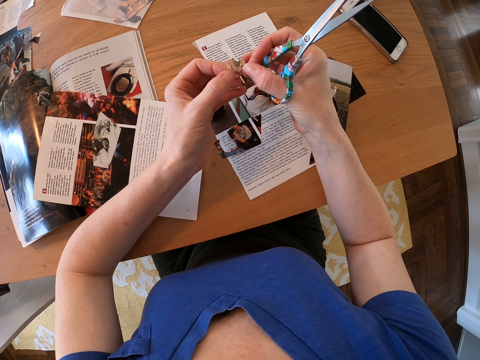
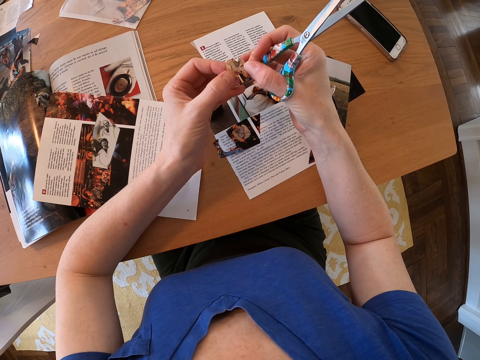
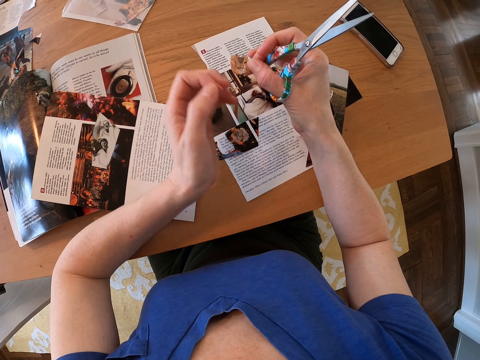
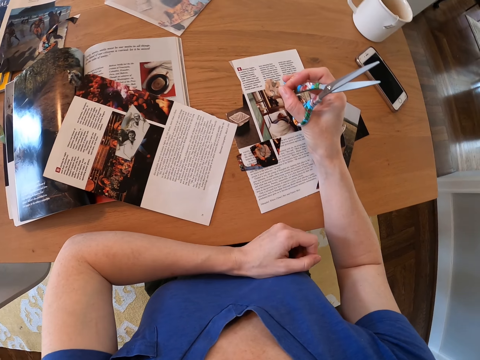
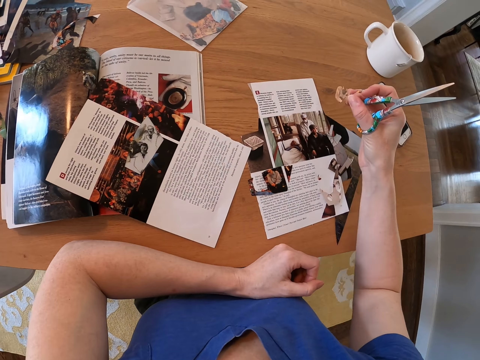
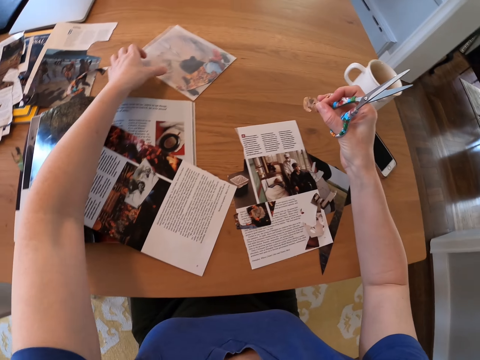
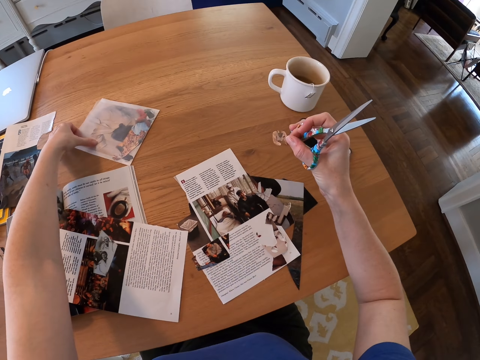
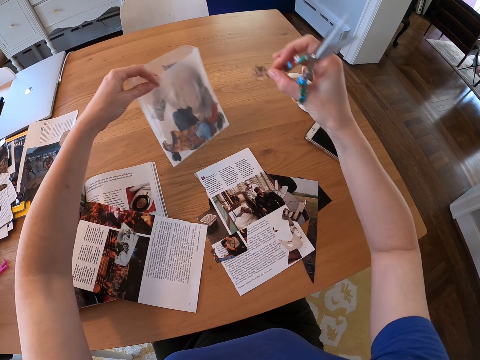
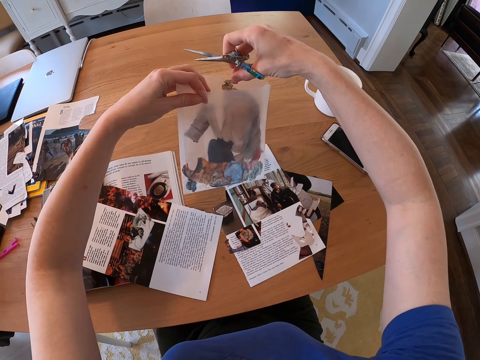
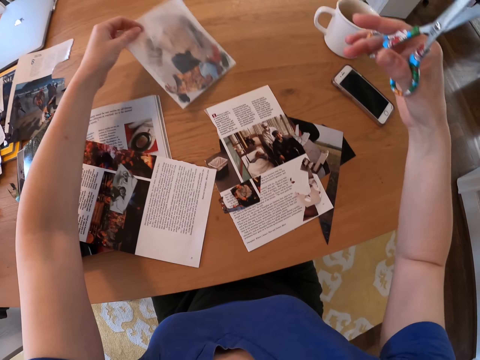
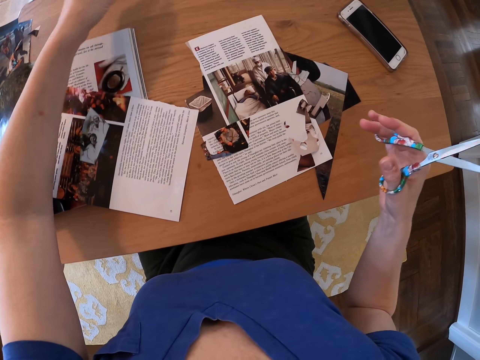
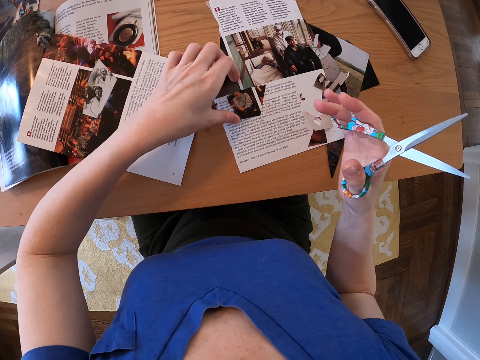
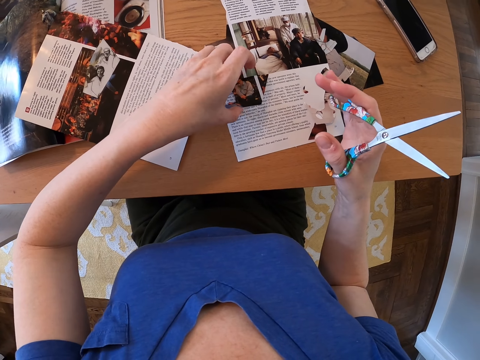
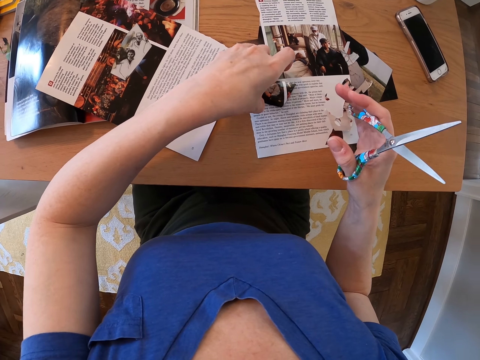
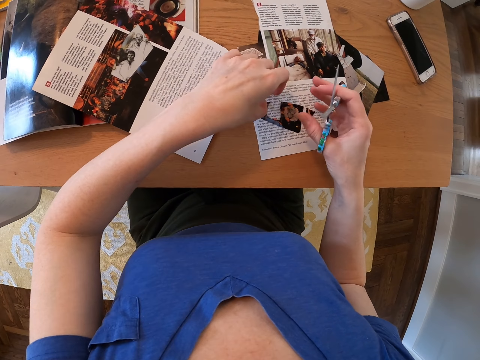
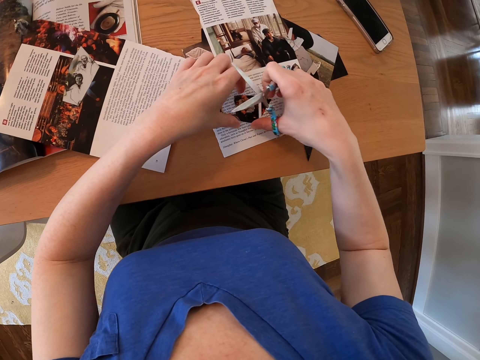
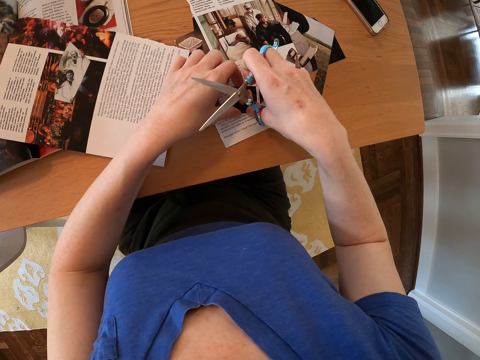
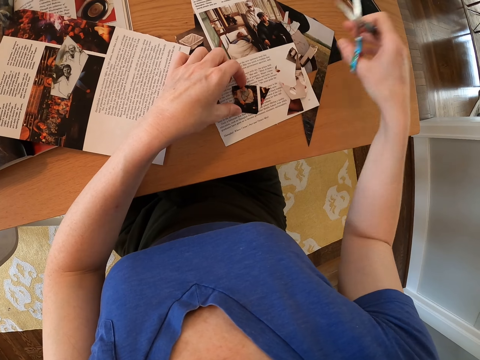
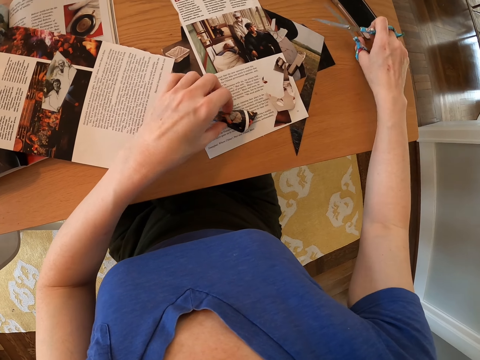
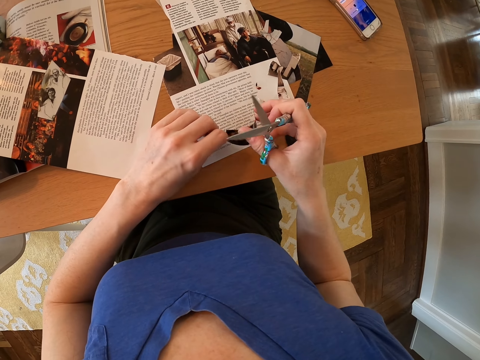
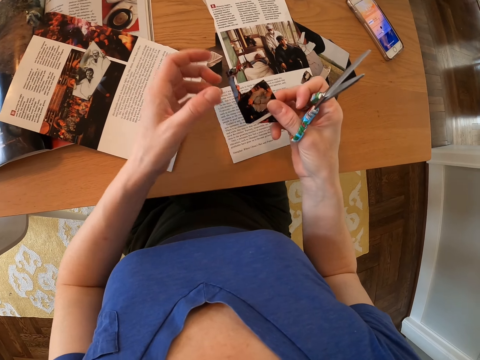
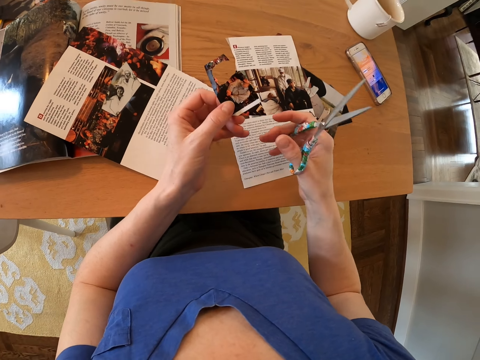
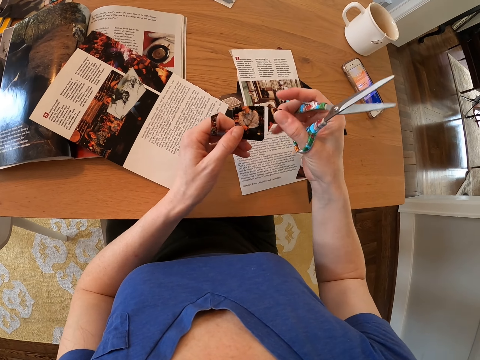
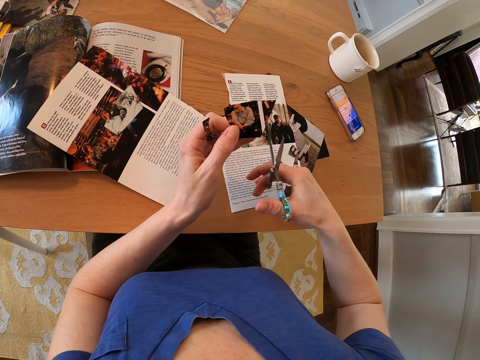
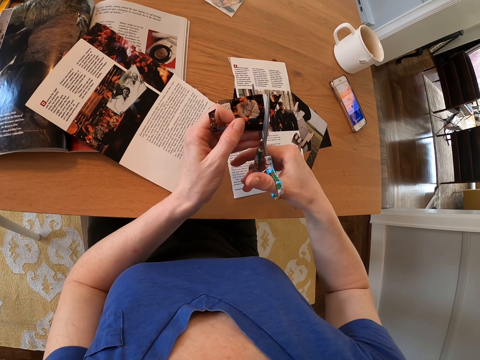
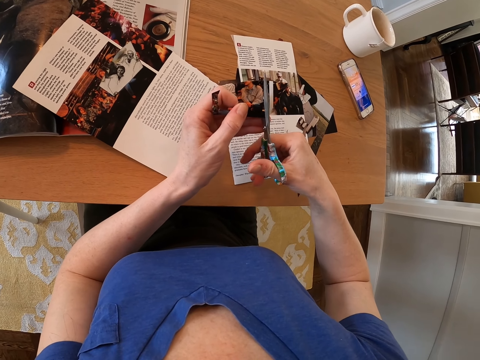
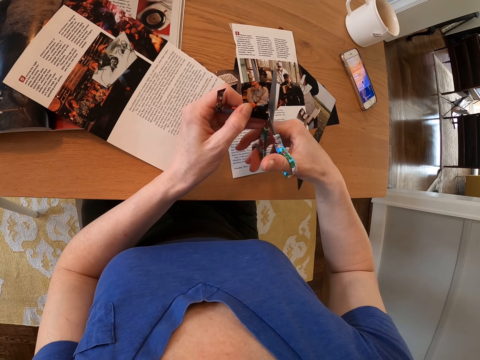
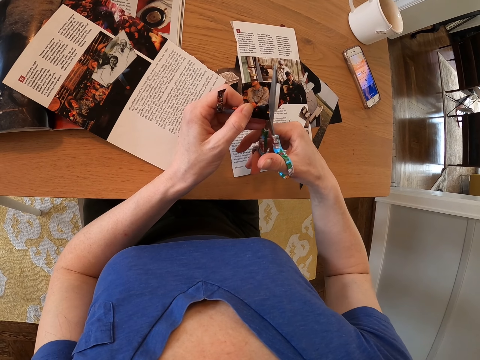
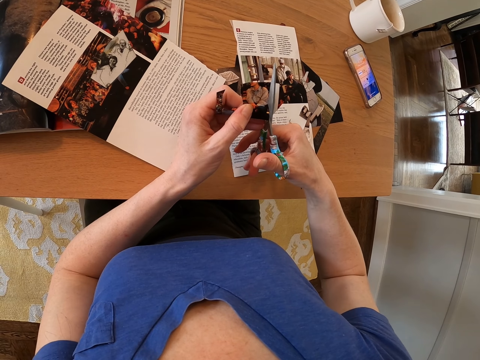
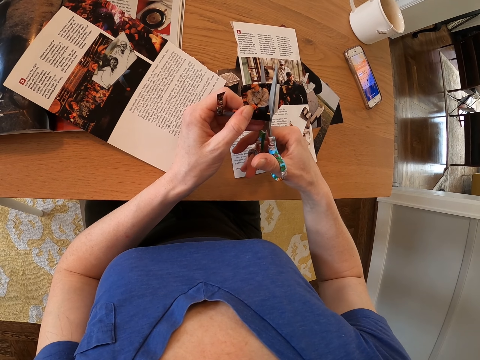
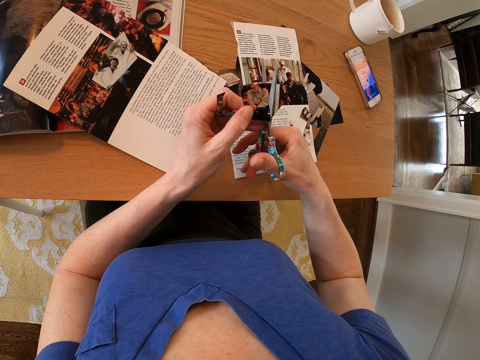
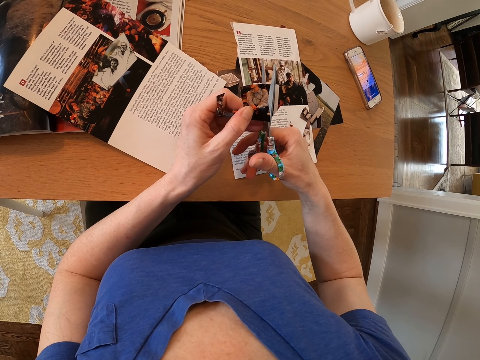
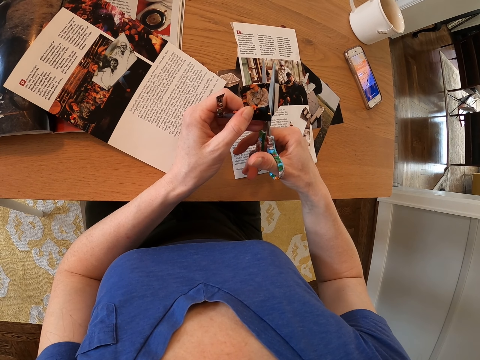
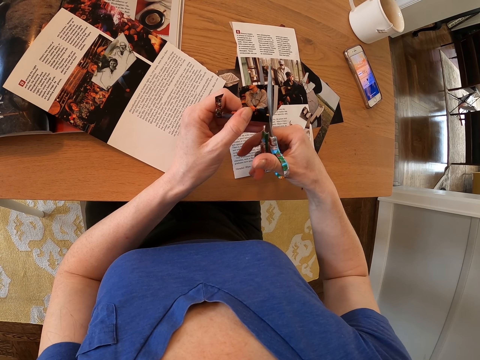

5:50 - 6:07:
The camera wearer puts the left hand on the table. They pick up a plastic bag from the table. They put the picture in the plastic bag. They place the plastic bag on the table. They pick up another picture. They touch the phone. They turn the picture on the hand. They trim the picture with a scissor.

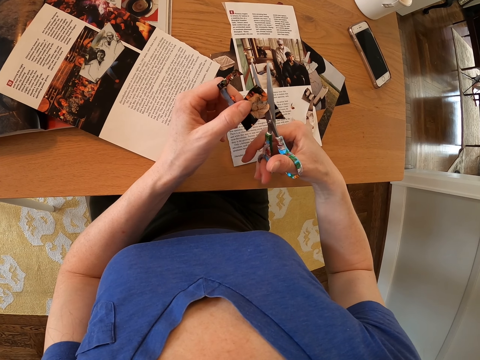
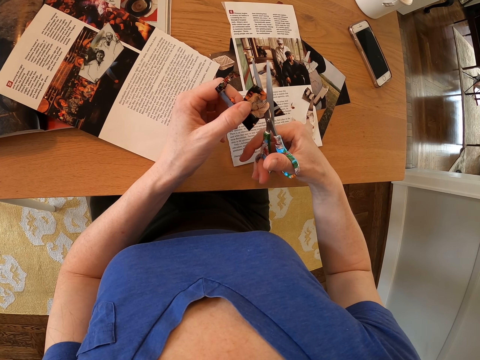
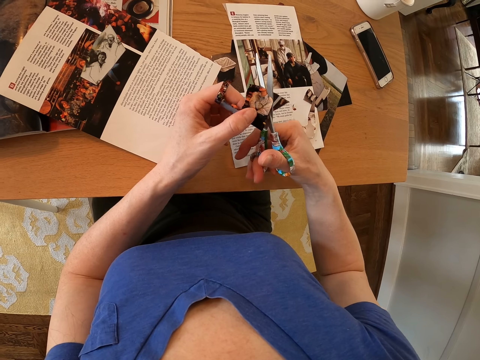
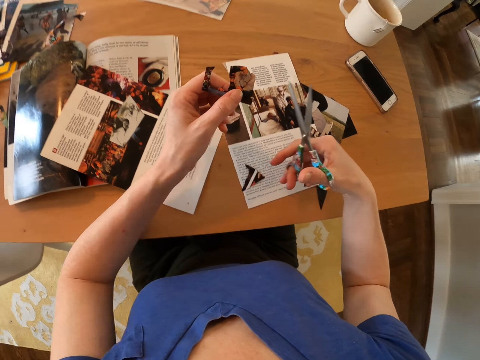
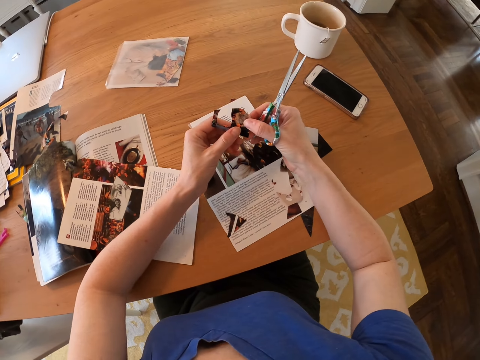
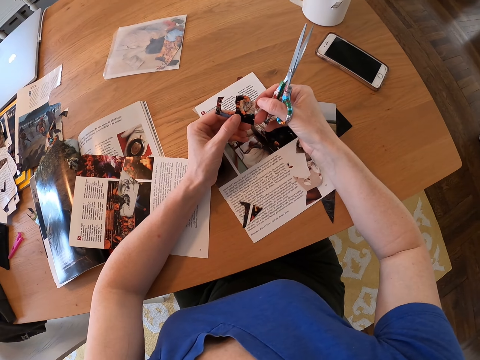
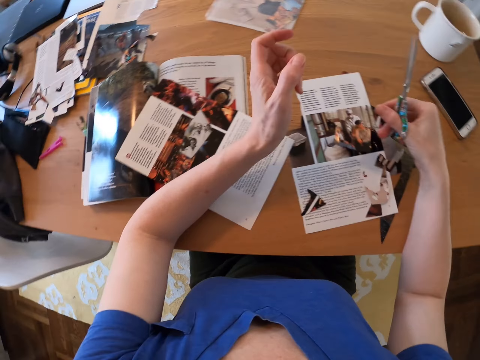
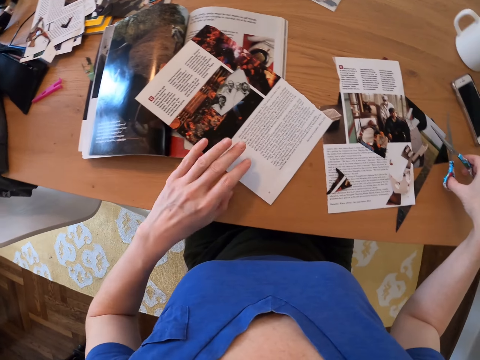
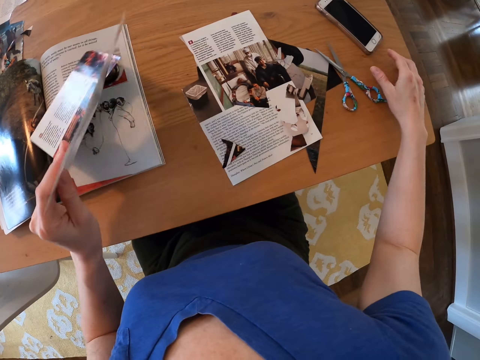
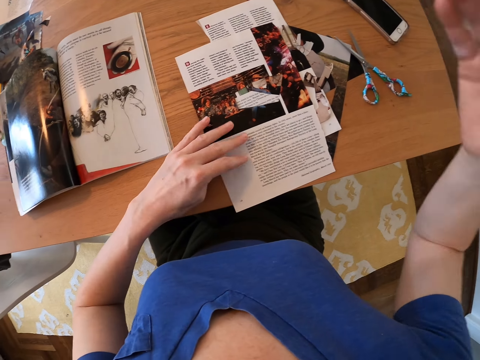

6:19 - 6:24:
The camera wearer looks at the picture. They lower the picture. They drop the picture on the table. They pick up a printed paper and place the printed paper on the table.
